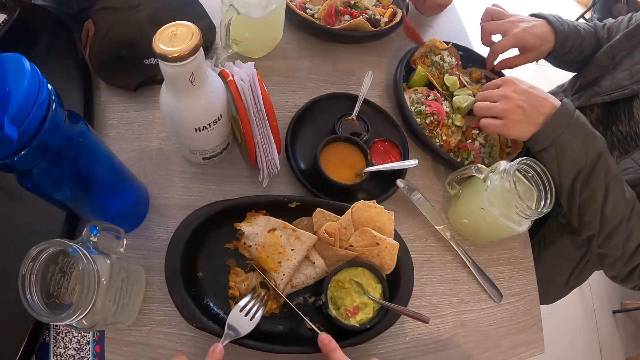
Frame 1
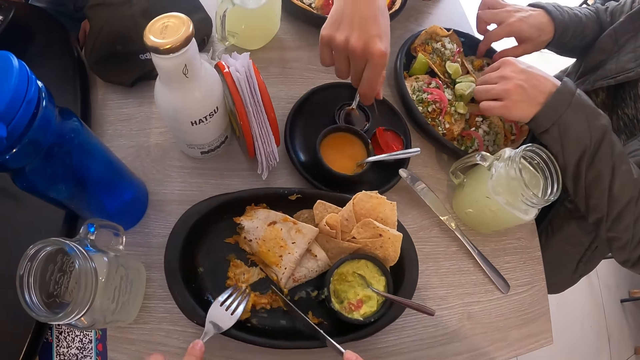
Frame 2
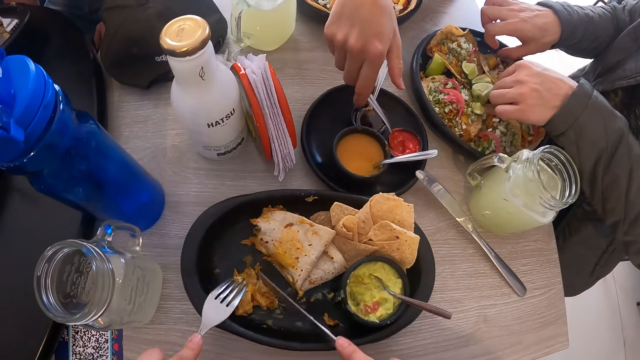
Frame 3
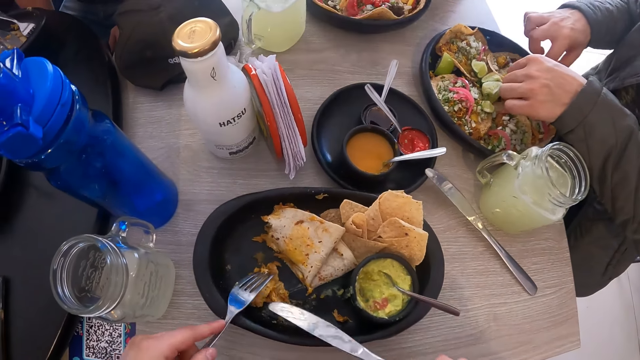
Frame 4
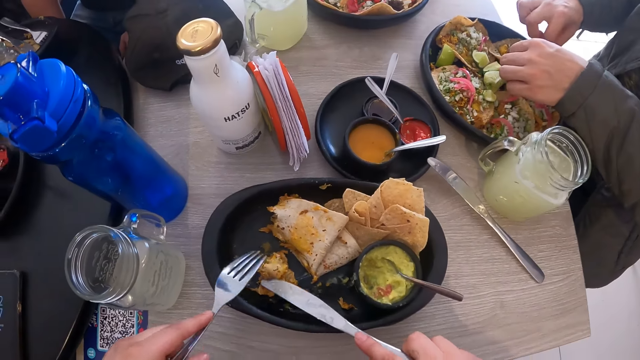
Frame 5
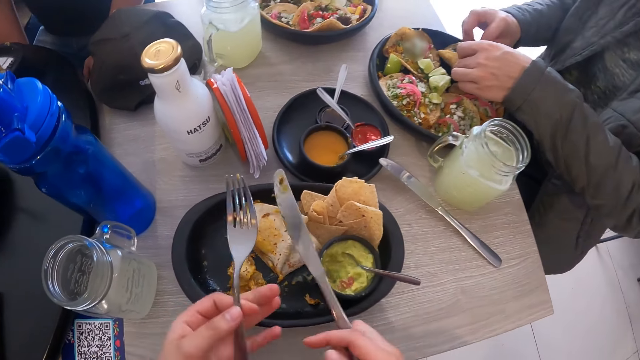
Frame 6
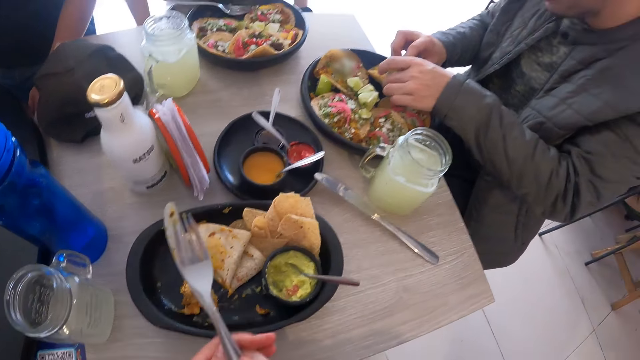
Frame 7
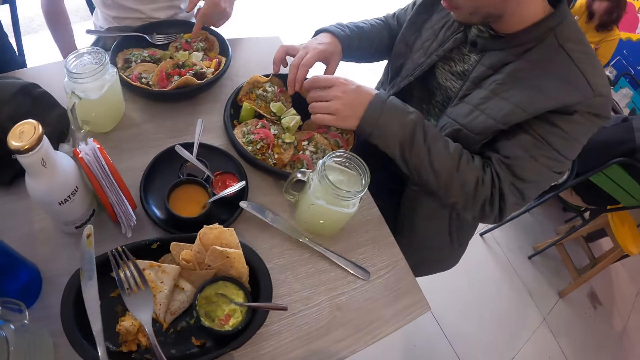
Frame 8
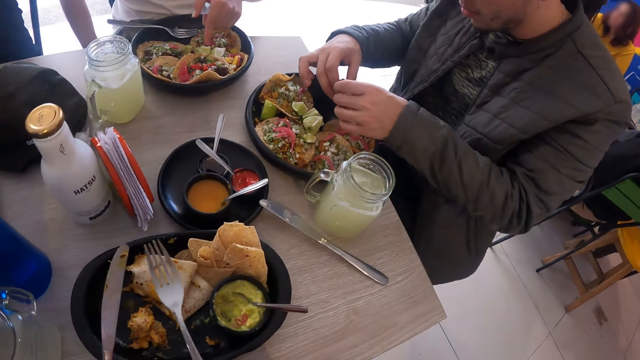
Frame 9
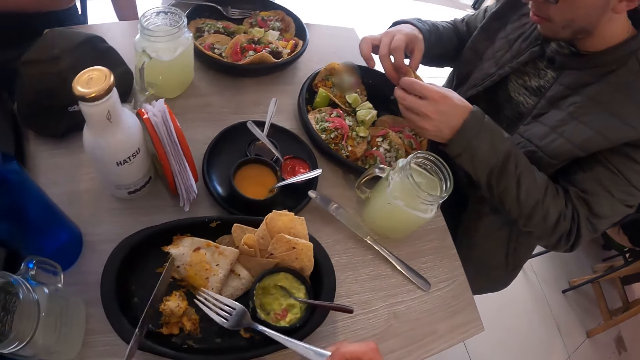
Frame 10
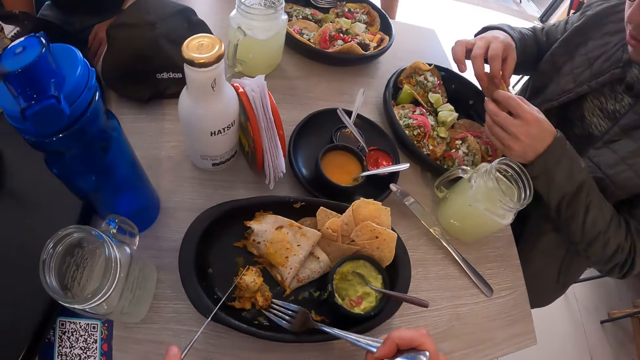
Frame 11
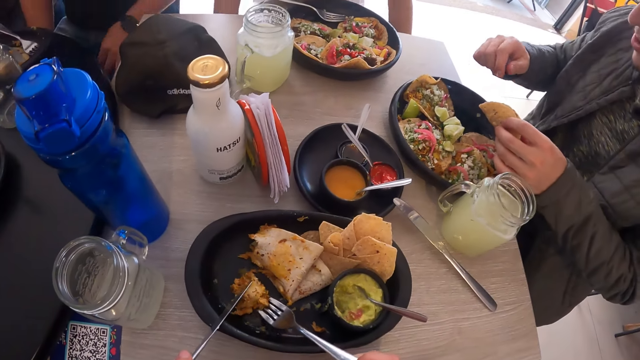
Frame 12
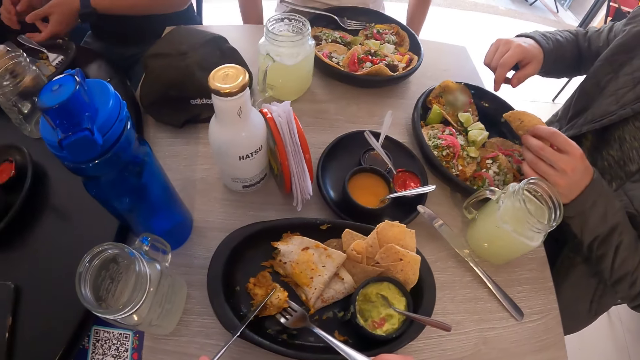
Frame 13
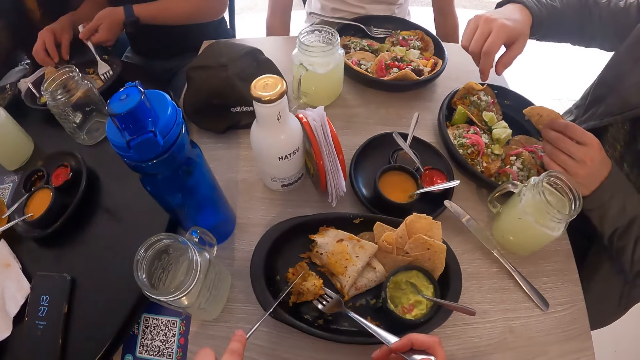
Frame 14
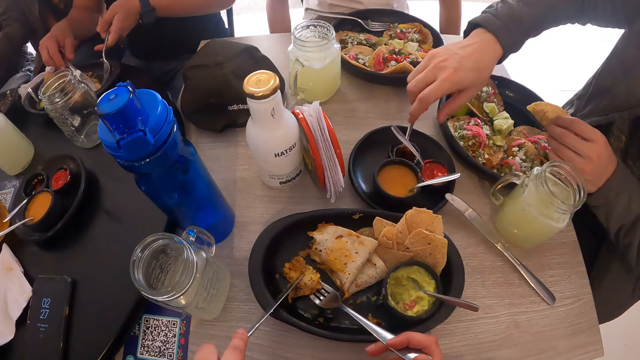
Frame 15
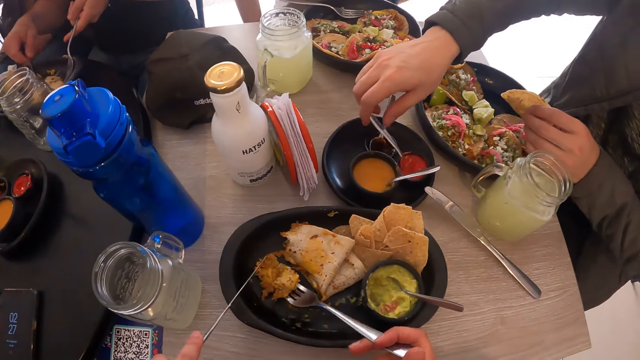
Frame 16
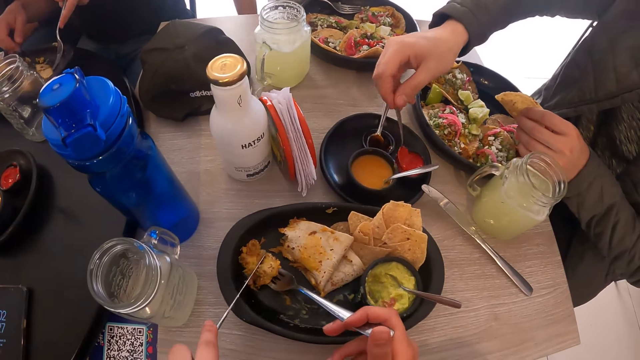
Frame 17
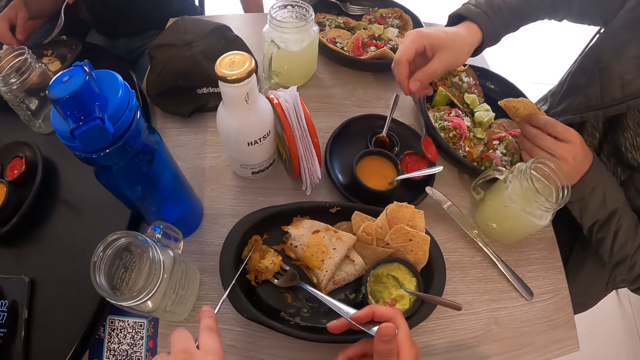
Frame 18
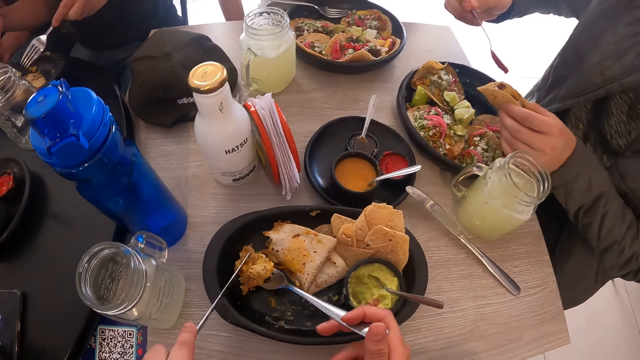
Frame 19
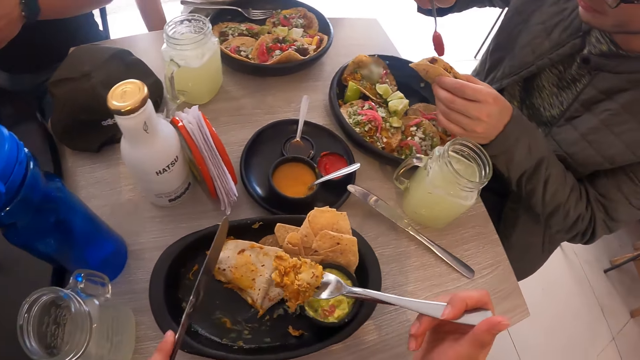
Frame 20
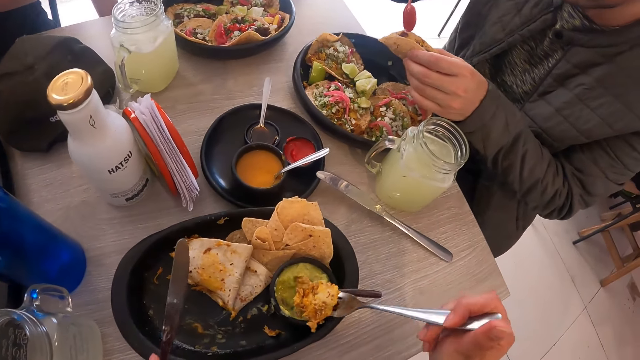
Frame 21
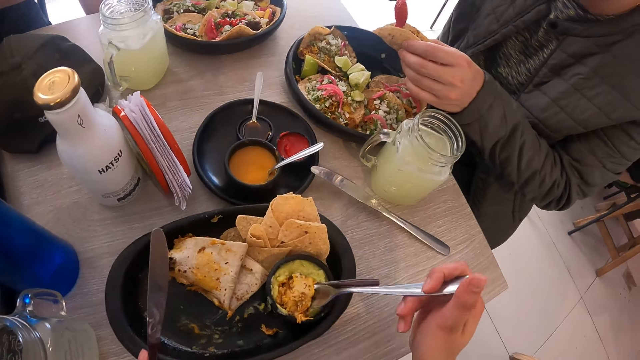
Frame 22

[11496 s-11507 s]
A man drops the spoon in his right hand in the cup. Another man touches his food. The camera wearer passes the fork from his left hand to his right hand. He passes the knife from his right hand to his left hand. The other man picks a taco from the plate with his hands. He holds the taco with his left hand. He picks food from the plate and picks the spoon from the cup with his right hand. The camera wearer picks the pancake from the plate with the fork and the knife in his hands. The other man pours some ketchup sauce from the spoon in his right hand on the taco. The camera wearer holds the pancake with the fork in his right hand. He takes some sauce from the cup with the fork in his right hand.

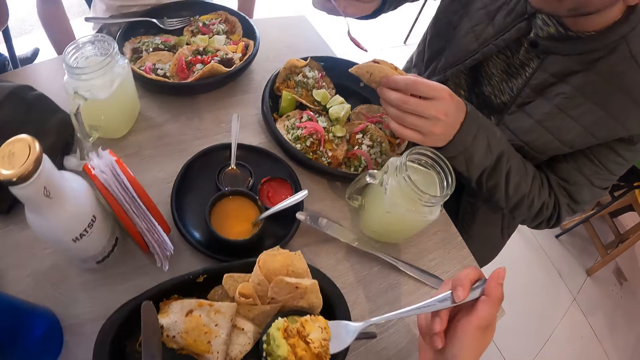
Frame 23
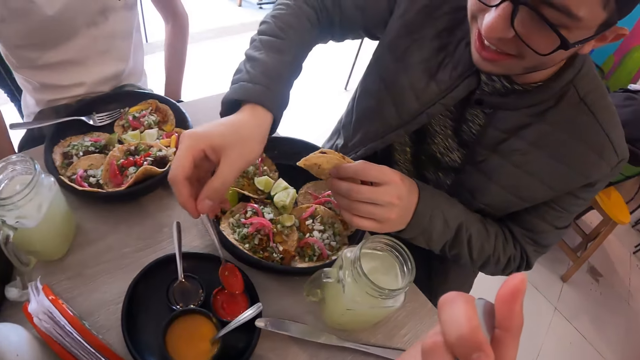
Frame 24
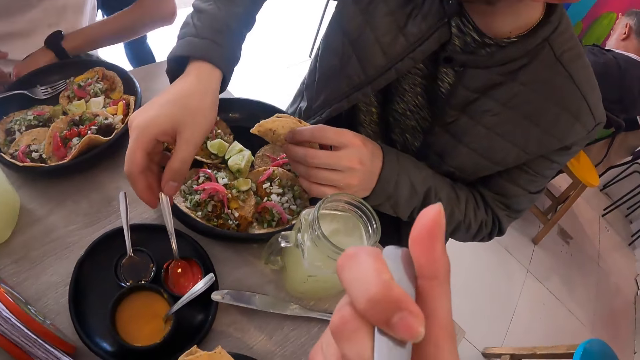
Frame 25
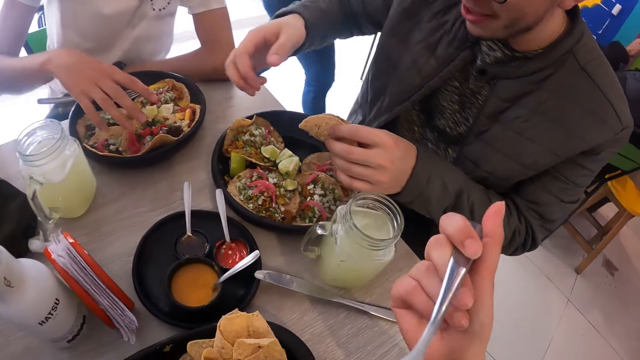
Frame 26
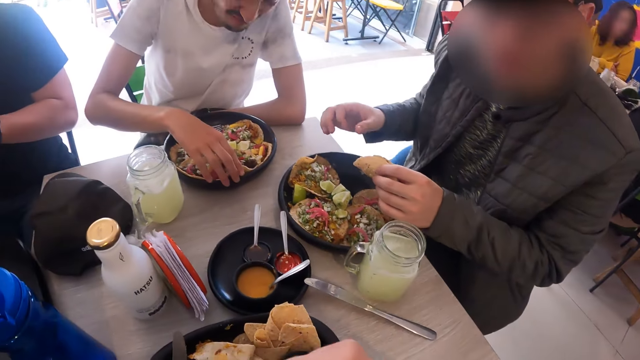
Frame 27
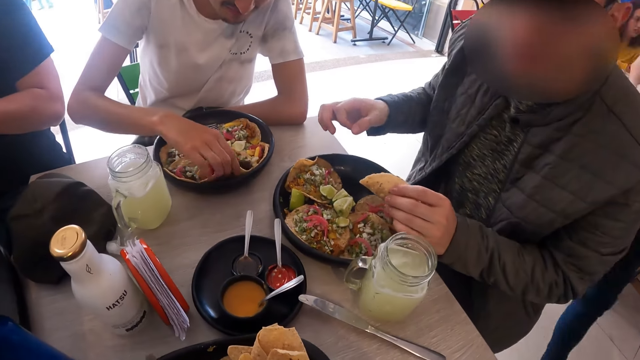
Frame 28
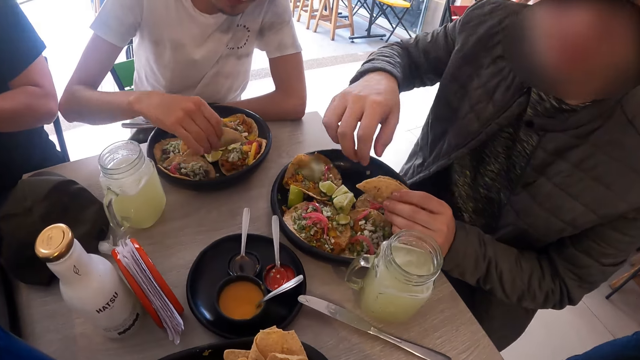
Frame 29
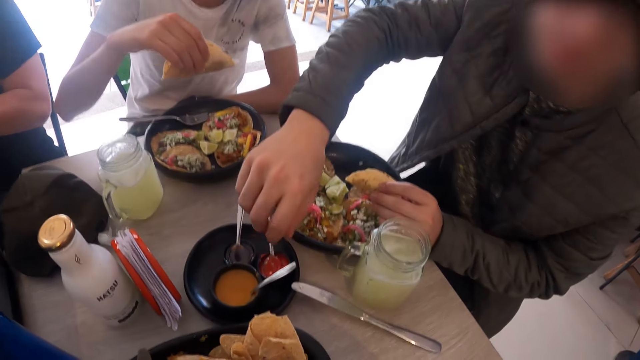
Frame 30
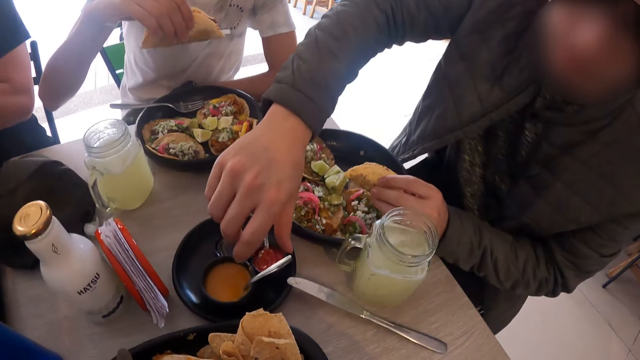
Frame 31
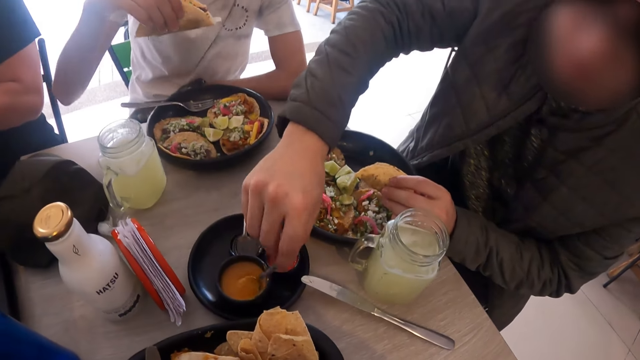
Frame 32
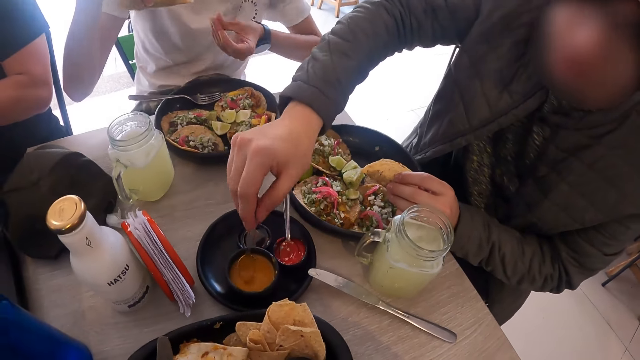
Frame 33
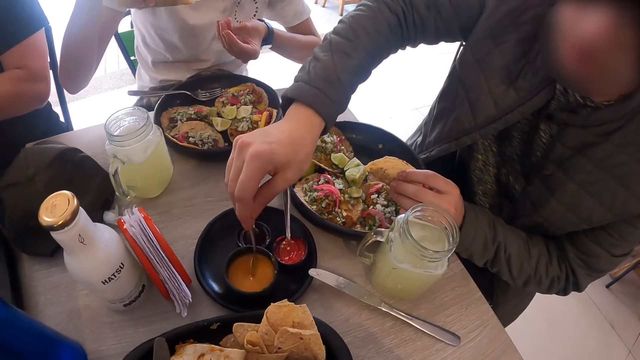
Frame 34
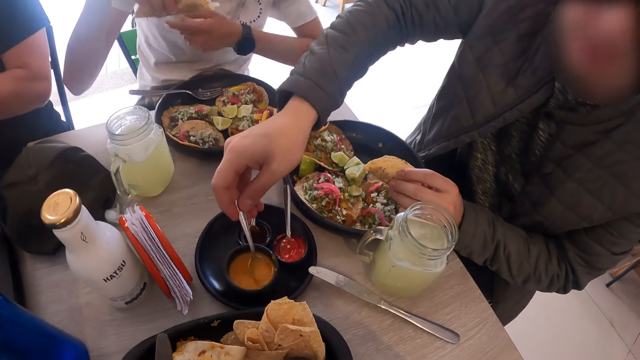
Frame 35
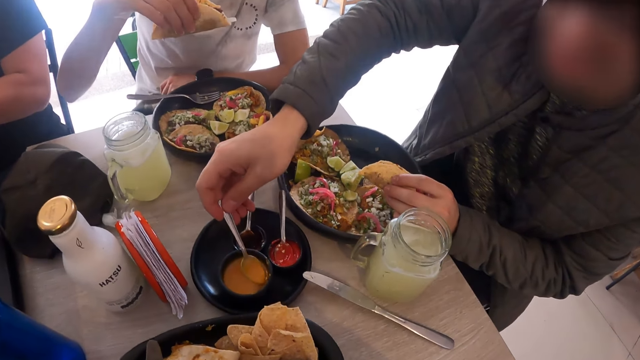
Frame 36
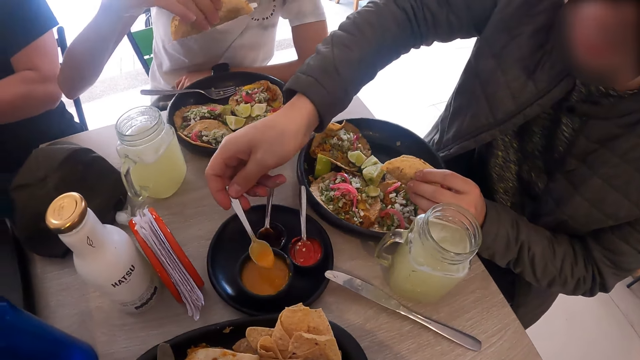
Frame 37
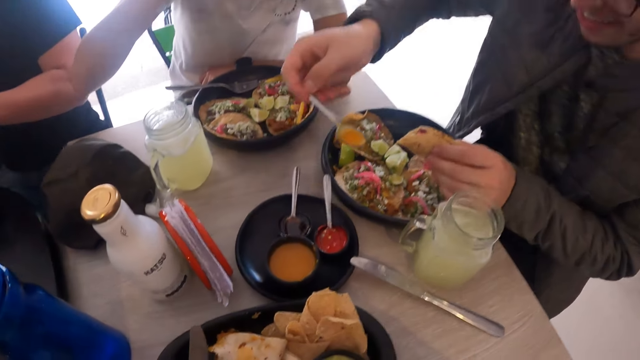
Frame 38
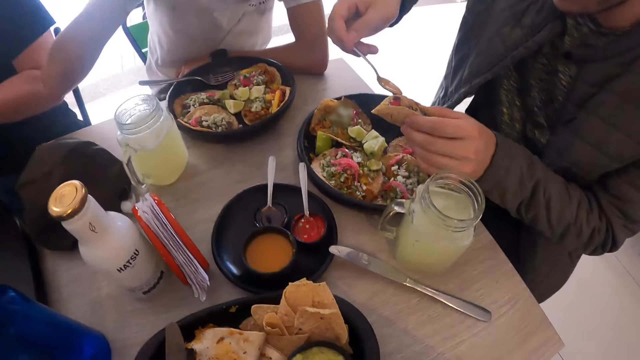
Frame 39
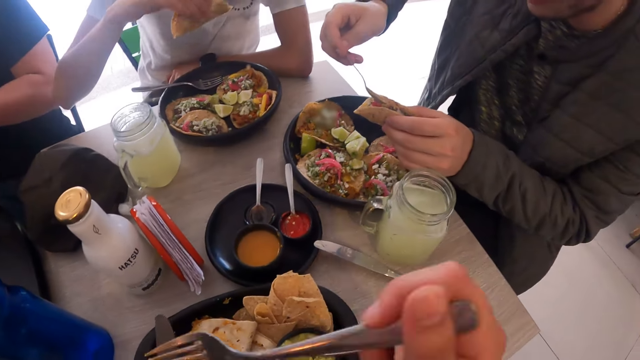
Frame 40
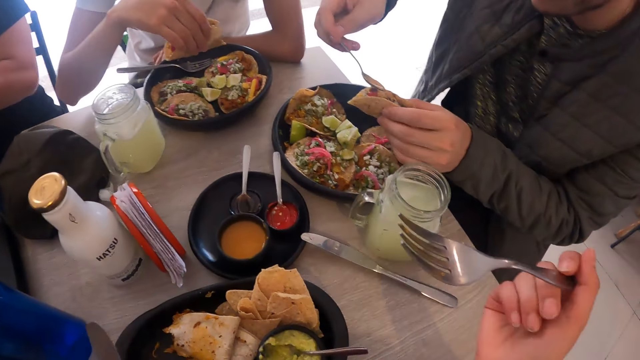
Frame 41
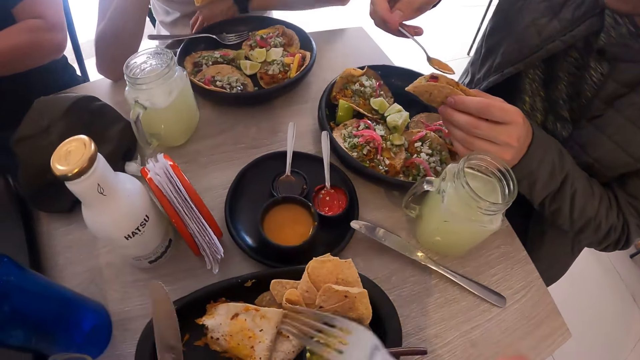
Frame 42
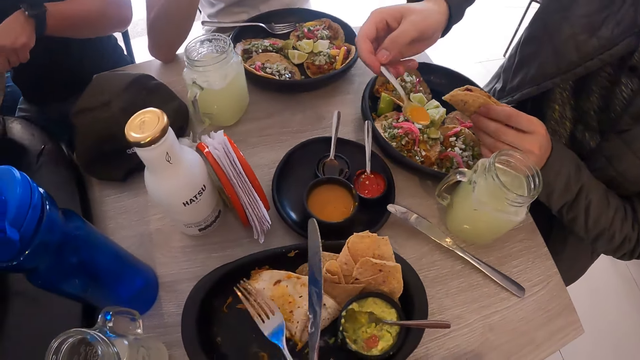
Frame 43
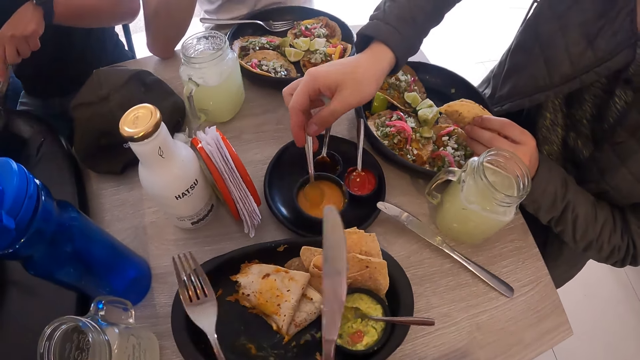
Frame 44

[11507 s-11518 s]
A man pours something on the food. The camera wearer eats the sauce and the pancake on the fork in his right hand. The man drops the spoon in his right hand in the cup. Another man picks a taco from the plate with his right hand. The first man picks the spoon from the cup with his right hand and takes some cheese sauce from the cup with the spoon in his right hand. The other man makes gestures by hand. He eats food in hand. He pours some cheese sauce from the spoon in his right hand on the taco. The first man pours something on the food. The camera wearer passes the fork from his right hand to his left hand. He passes the knife from his left hand to his right hand. The first man drops the spoon in his right hand in the cup.
